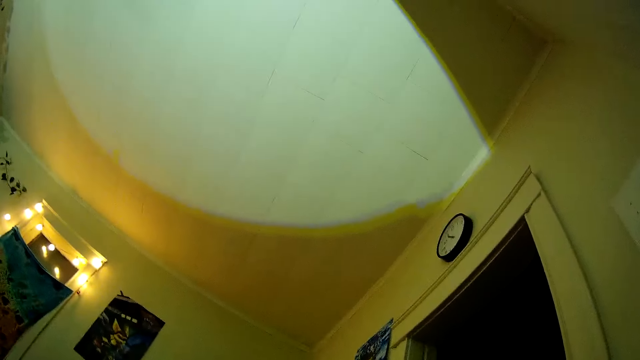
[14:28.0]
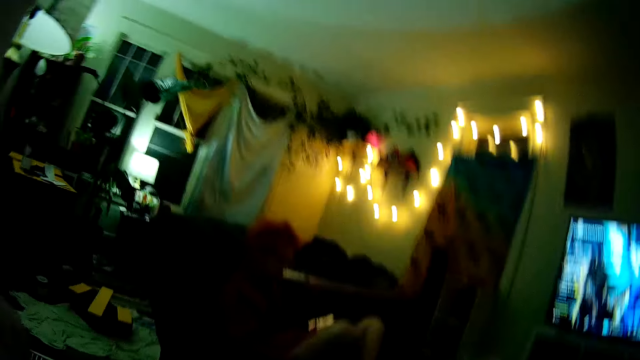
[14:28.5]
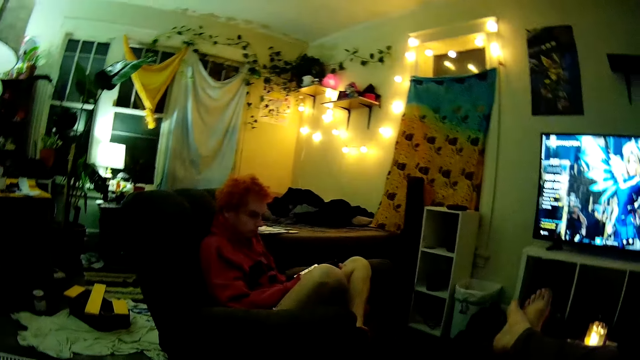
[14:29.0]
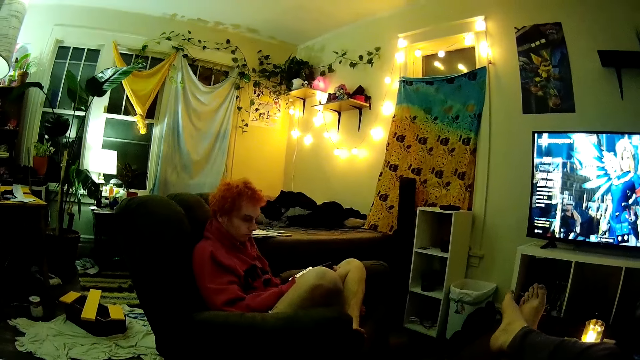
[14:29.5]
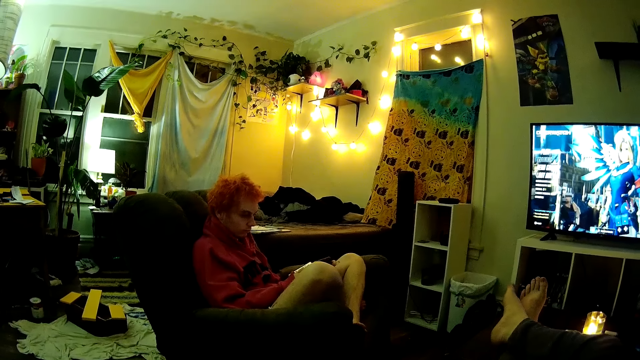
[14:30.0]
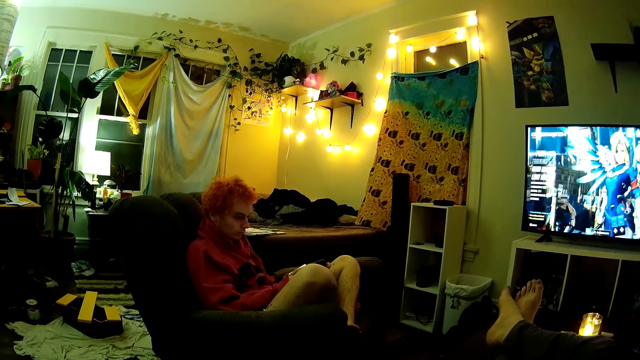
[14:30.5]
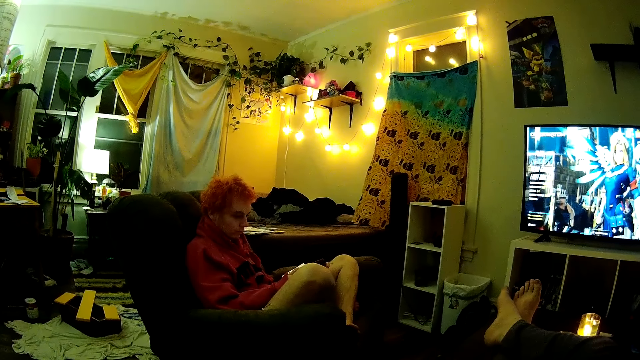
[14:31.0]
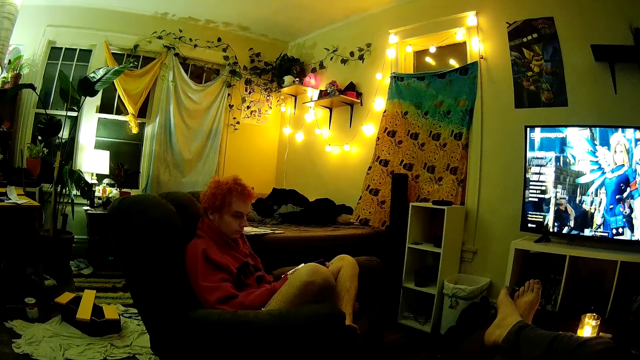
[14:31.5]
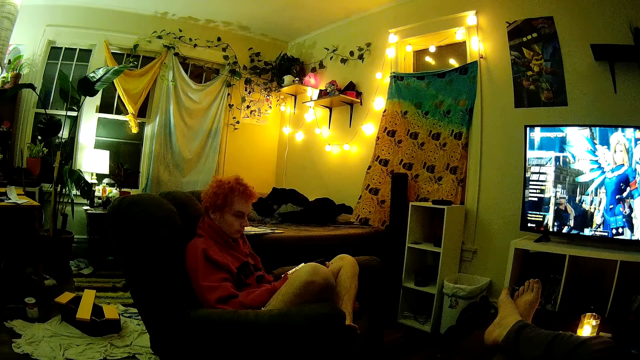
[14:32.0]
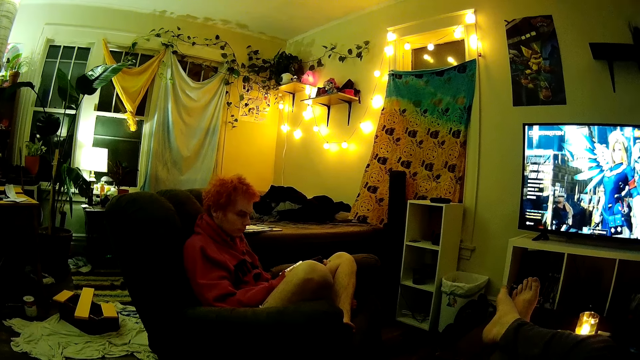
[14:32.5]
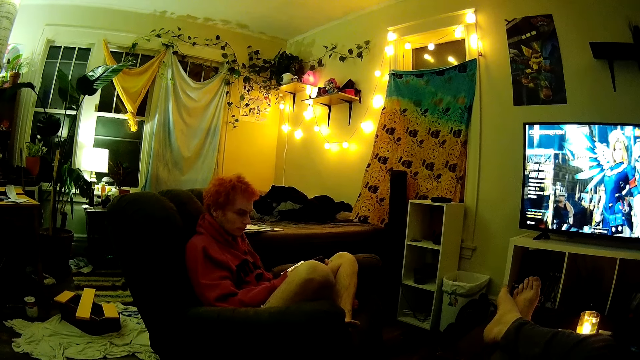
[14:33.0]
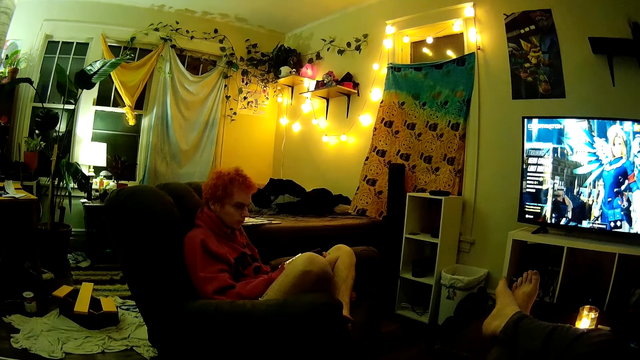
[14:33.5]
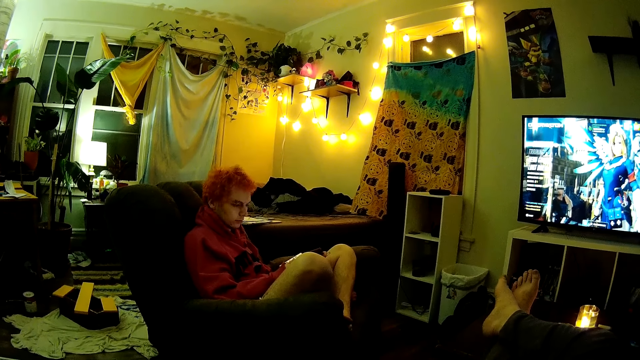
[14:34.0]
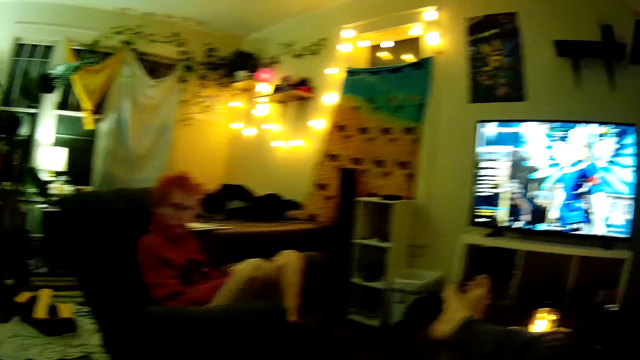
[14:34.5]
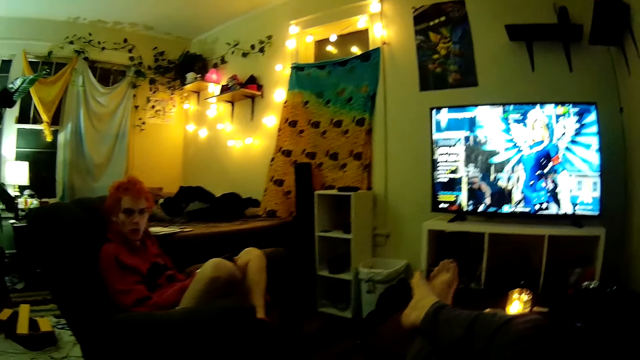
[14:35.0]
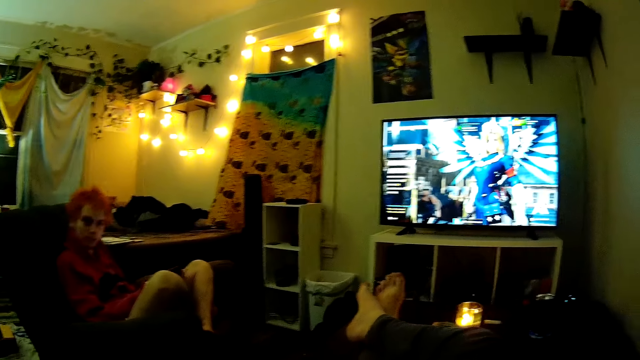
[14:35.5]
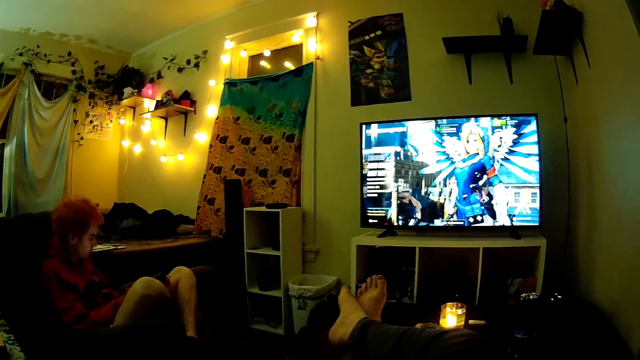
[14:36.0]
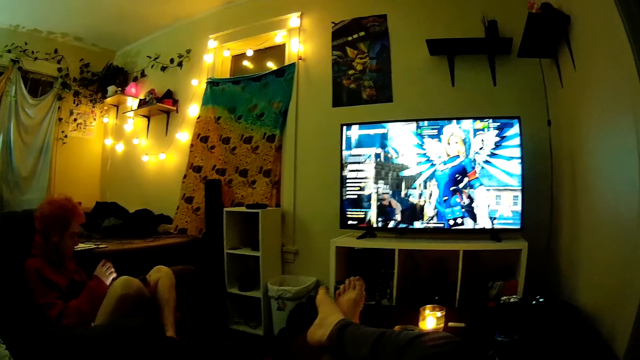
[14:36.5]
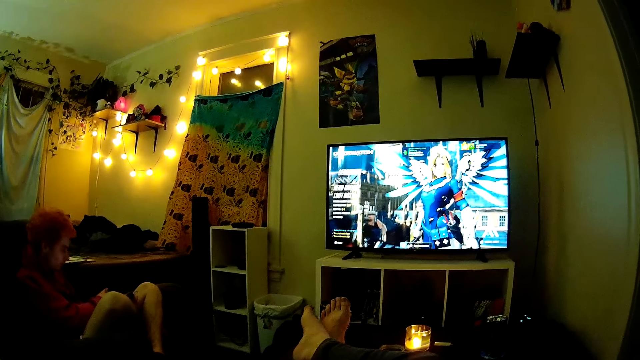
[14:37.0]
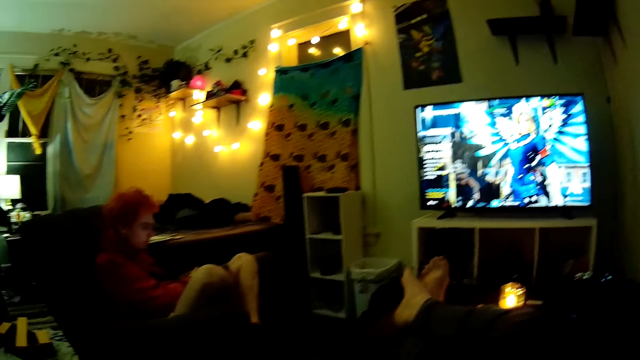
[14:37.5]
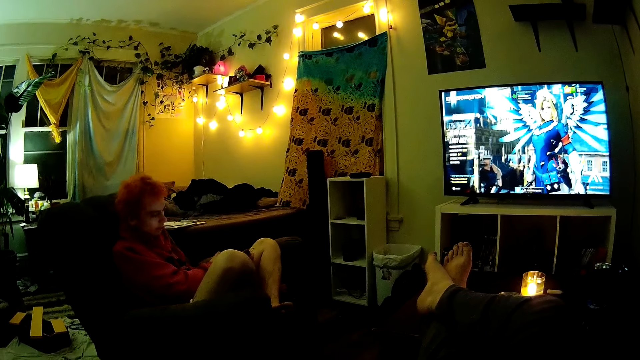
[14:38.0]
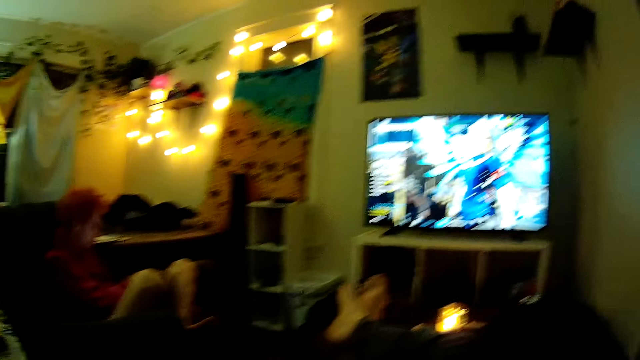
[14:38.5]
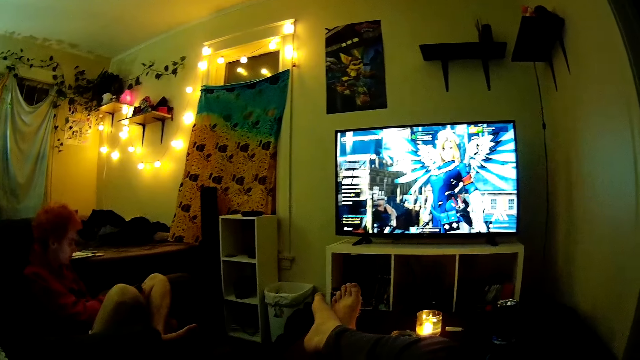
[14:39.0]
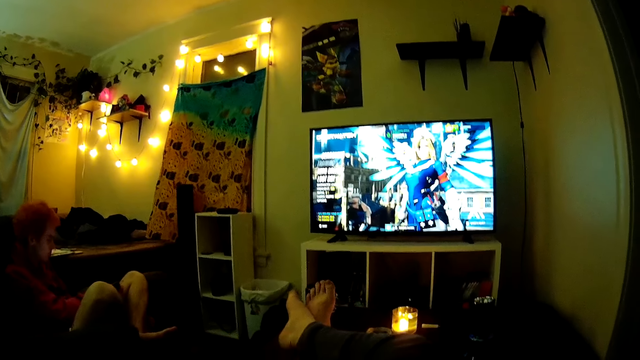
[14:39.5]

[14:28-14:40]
The camera wearer looks around, looks up, and shakes the feet. A guy shakes the head. The guy touches a game controller. The camera wearer talks to the guy.

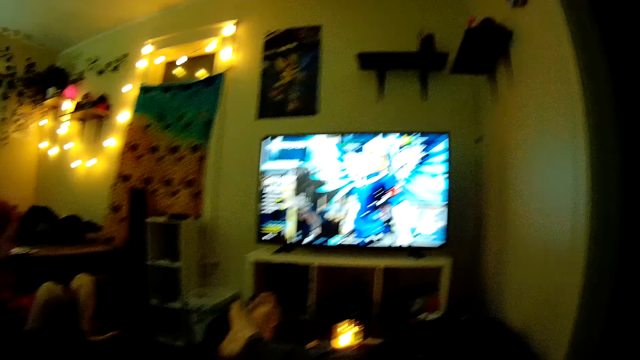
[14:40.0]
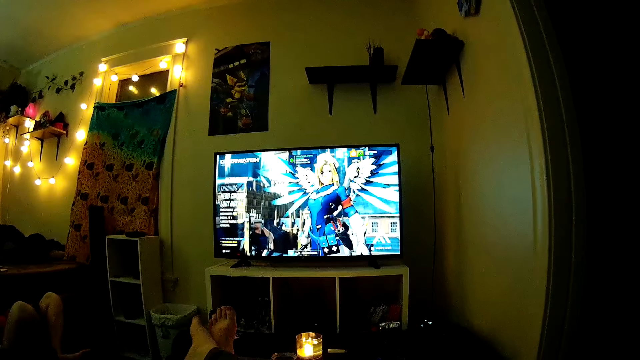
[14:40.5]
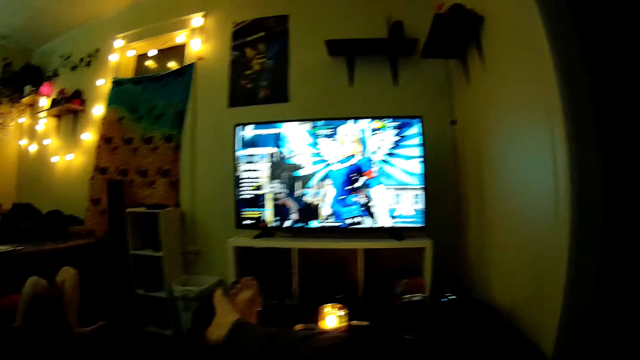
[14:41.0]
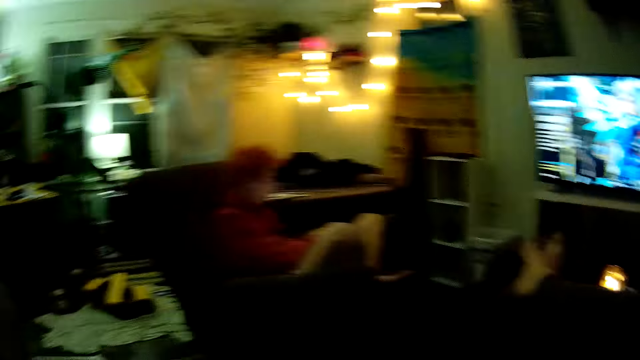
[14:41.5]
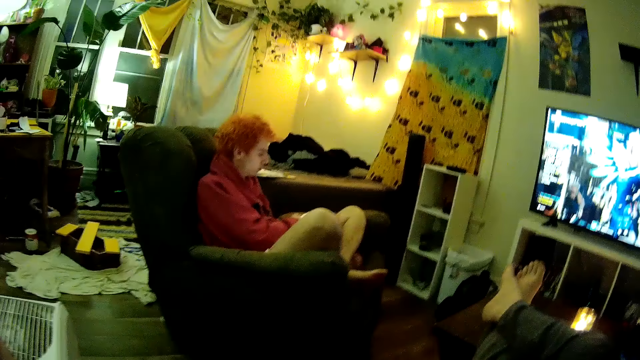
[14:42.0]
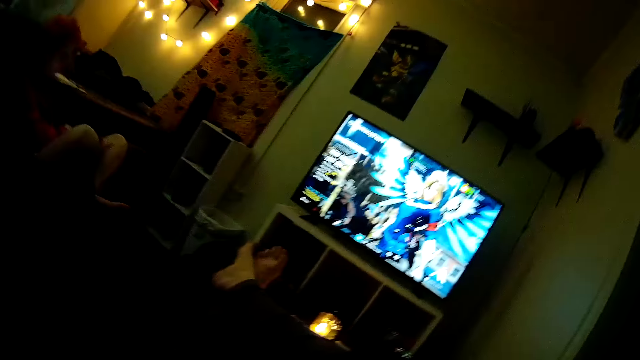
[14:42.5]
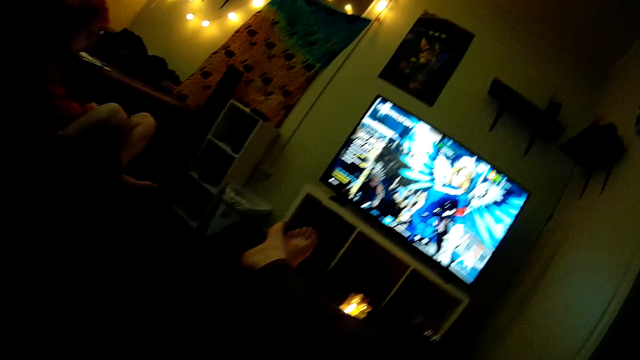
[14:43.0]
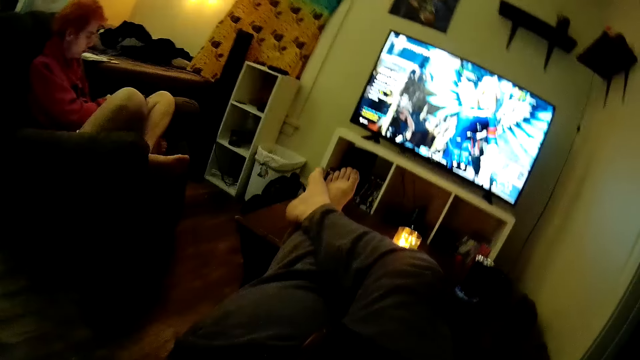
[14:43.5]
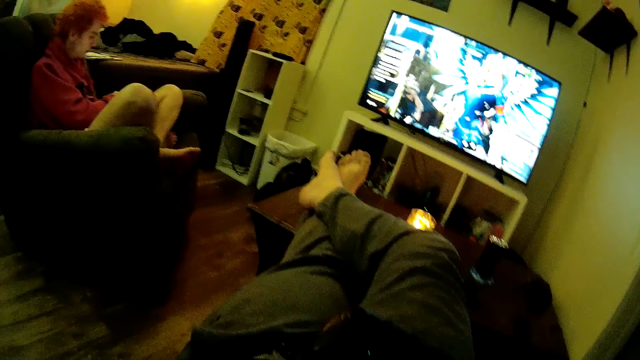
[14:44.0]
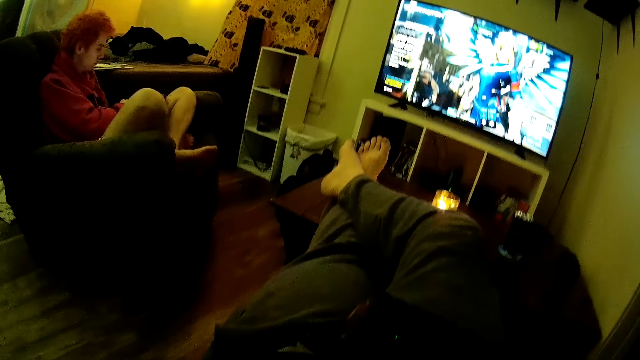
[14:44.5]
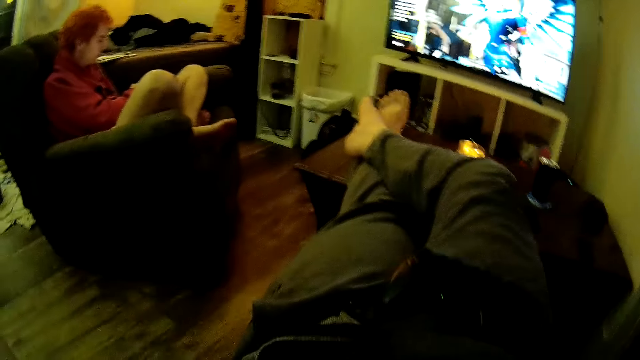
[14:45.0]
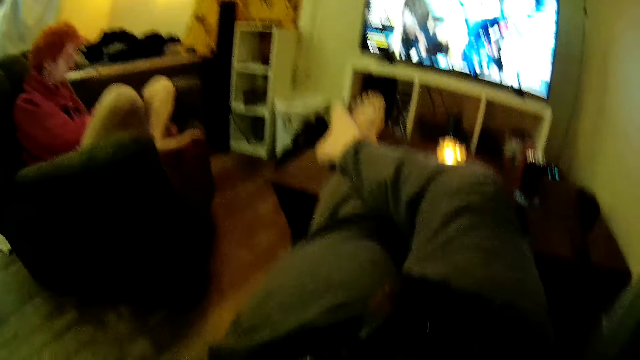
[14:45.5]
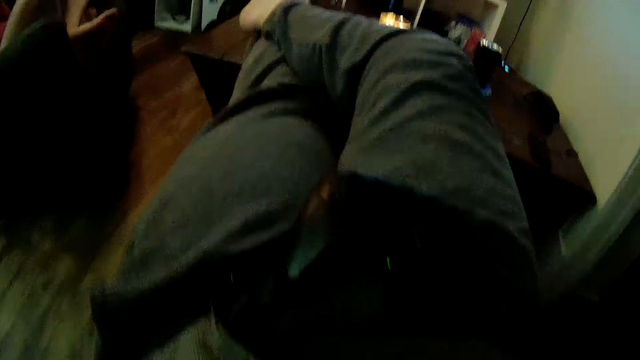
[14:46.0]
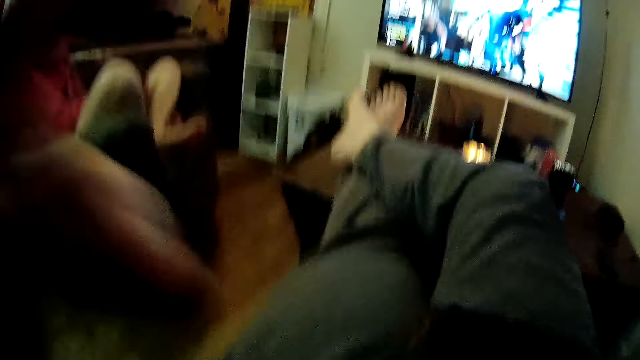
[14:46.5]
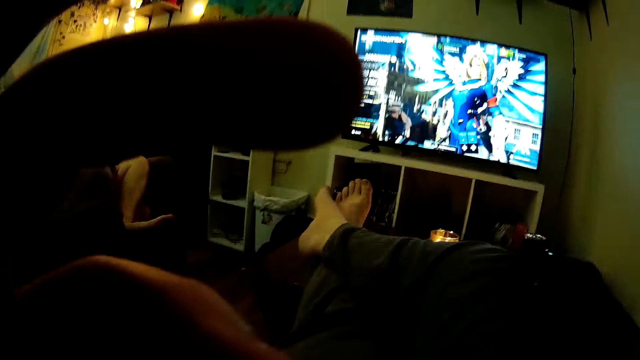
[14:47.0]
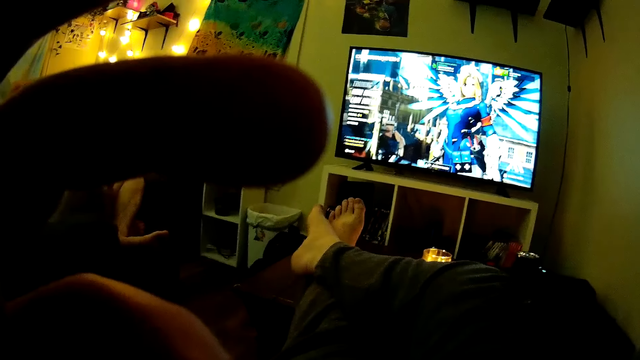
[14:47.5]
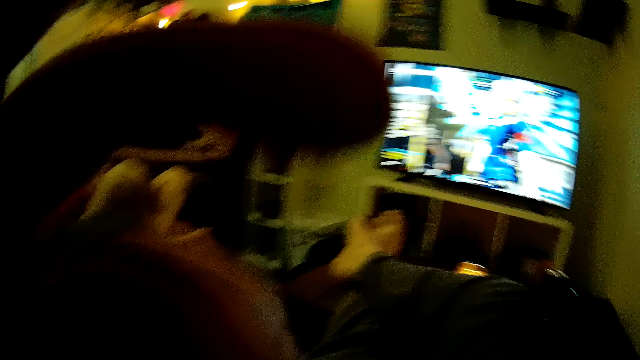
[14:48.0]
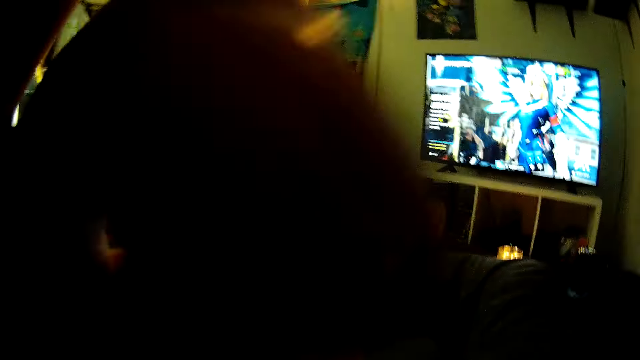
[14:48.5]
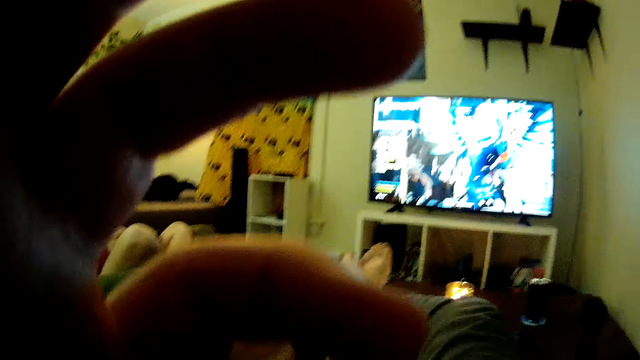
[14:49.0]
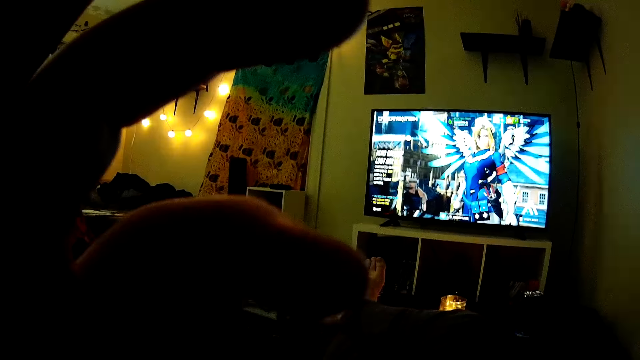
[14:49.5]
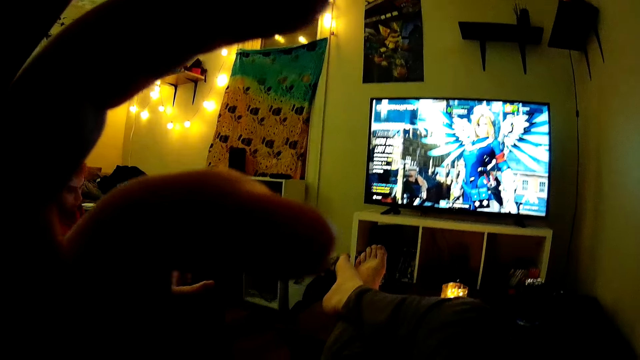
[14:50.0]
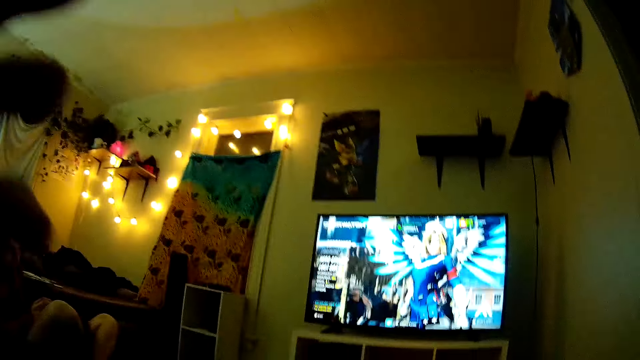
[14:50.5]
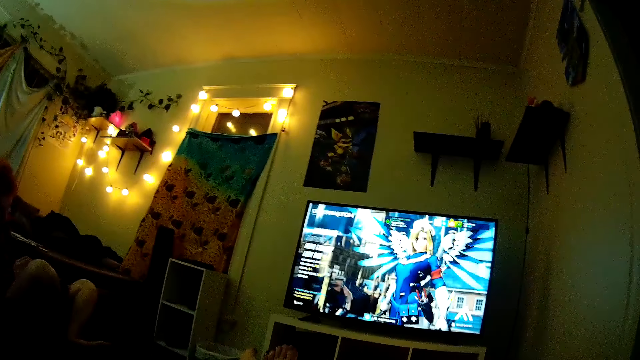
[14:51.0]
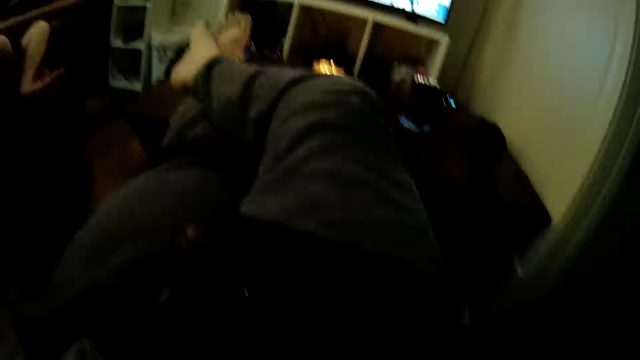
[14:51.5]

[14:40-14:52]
The camera wearer looks at the television. They look around. They adjust the camera.
